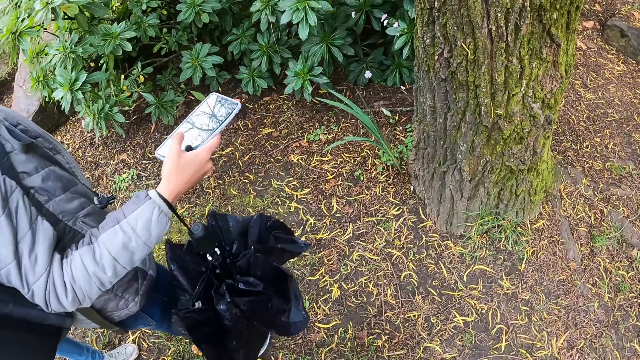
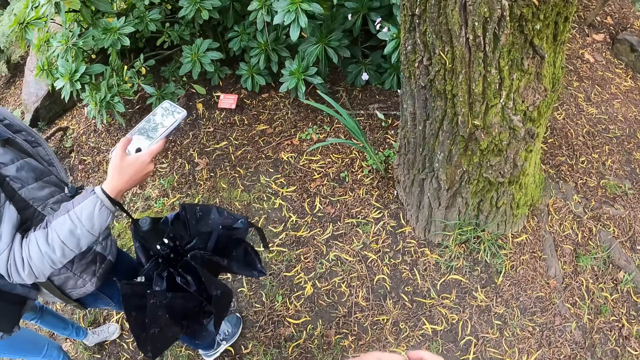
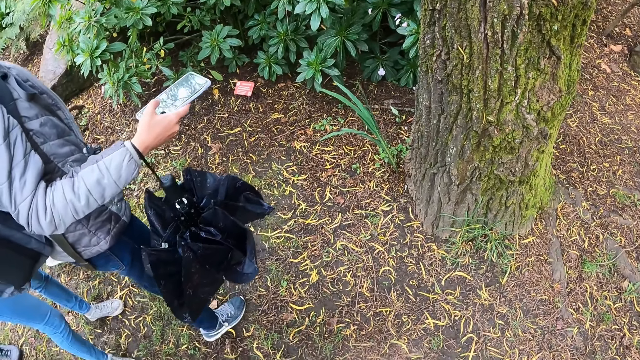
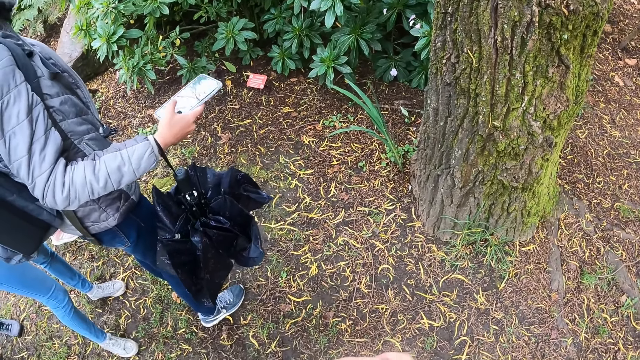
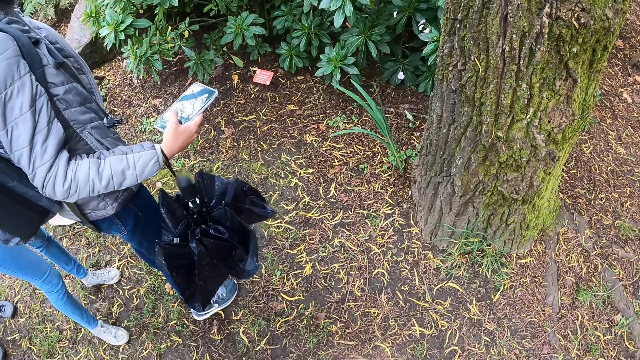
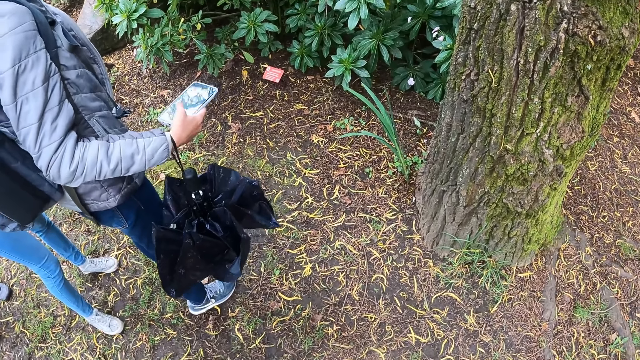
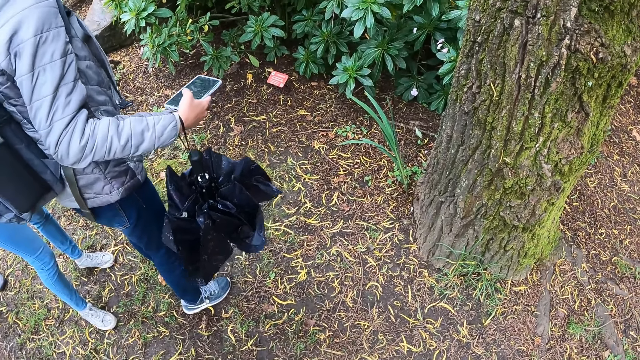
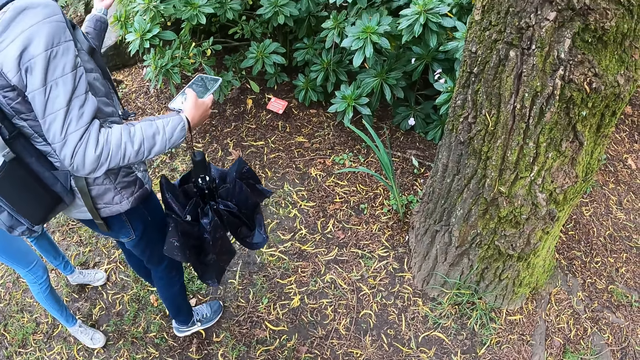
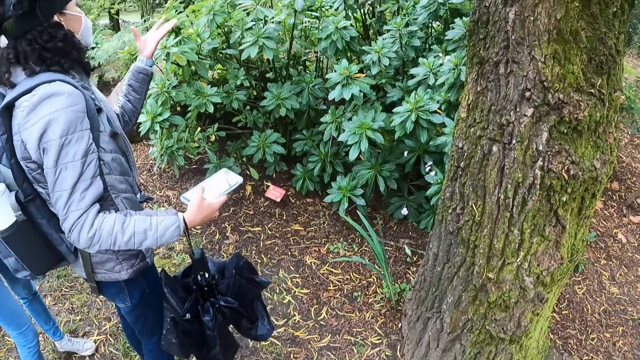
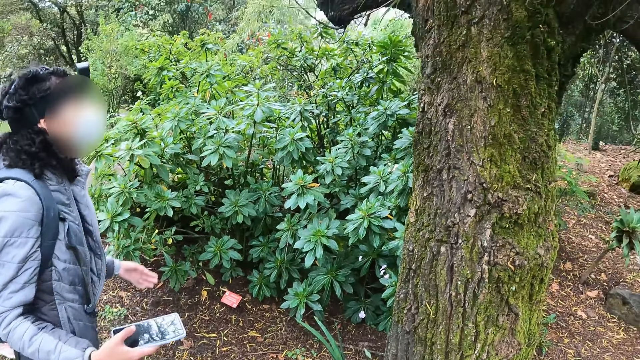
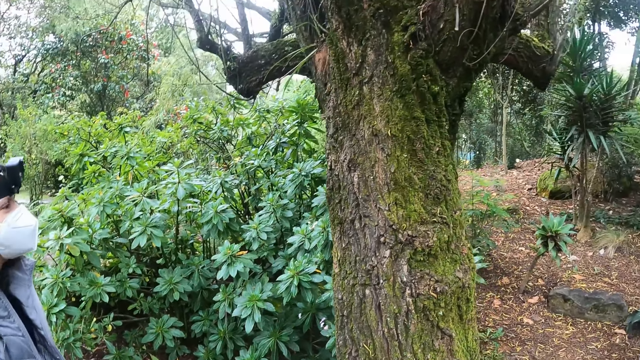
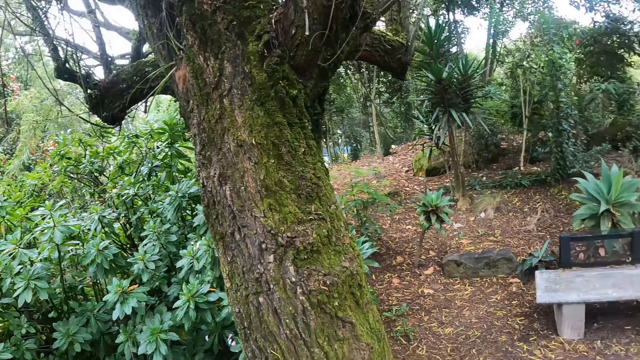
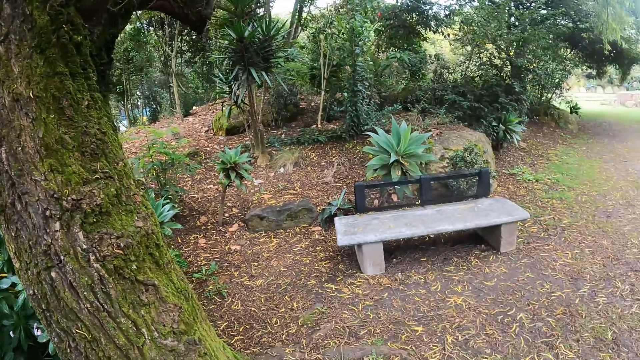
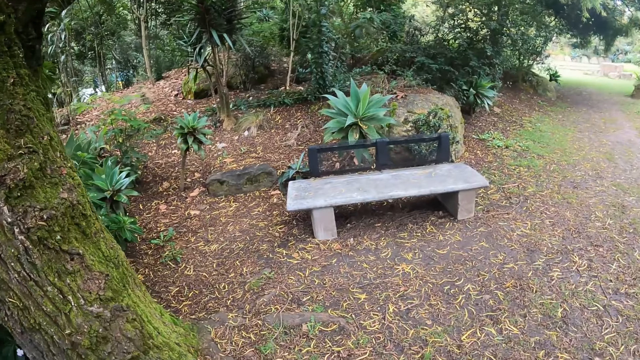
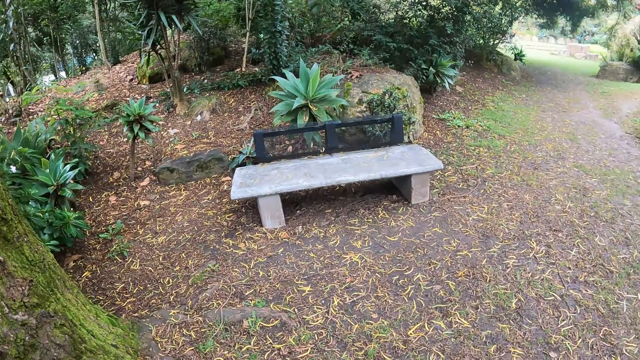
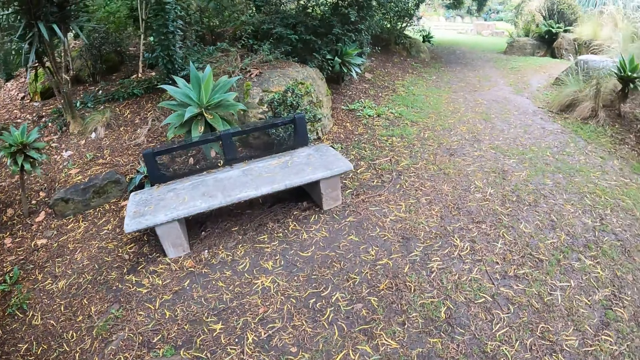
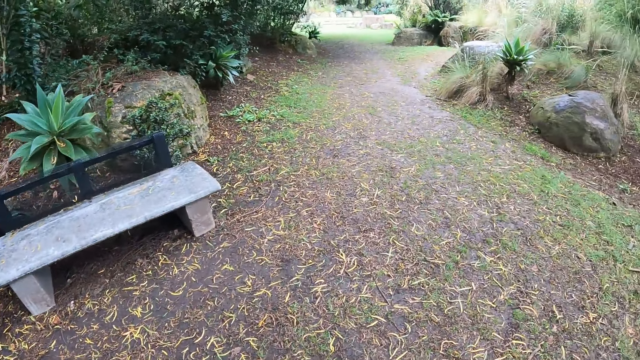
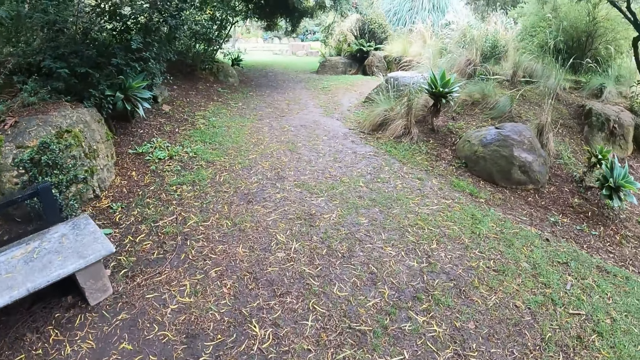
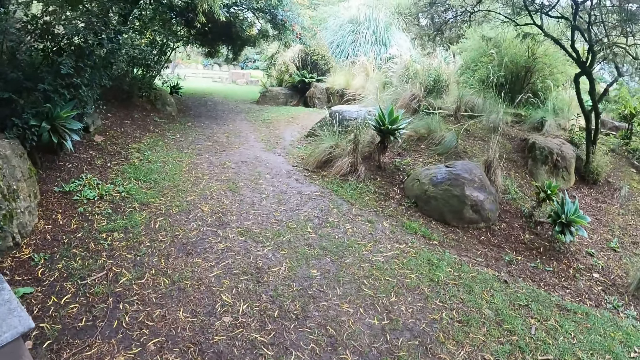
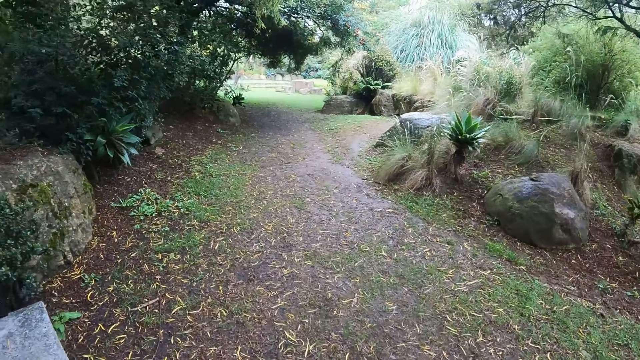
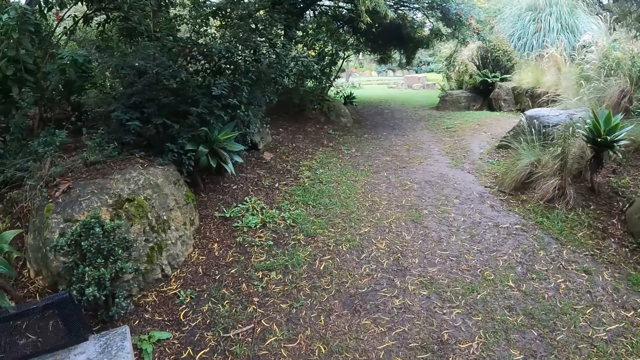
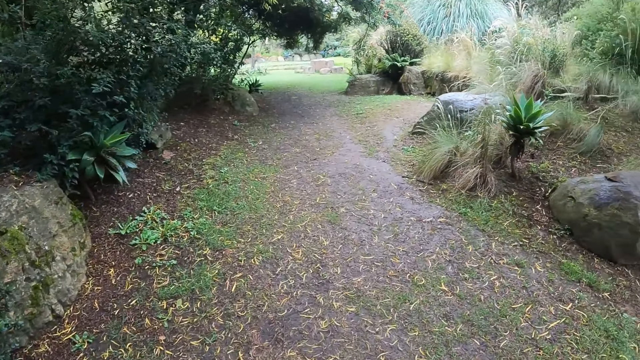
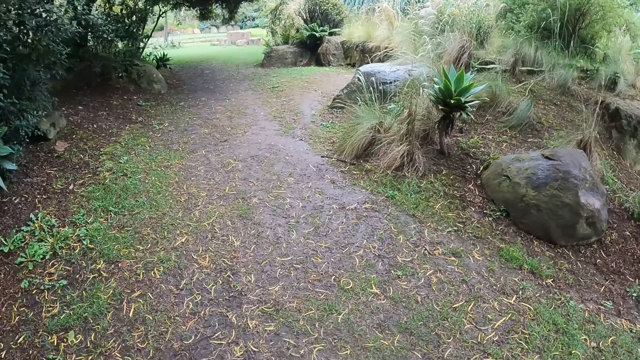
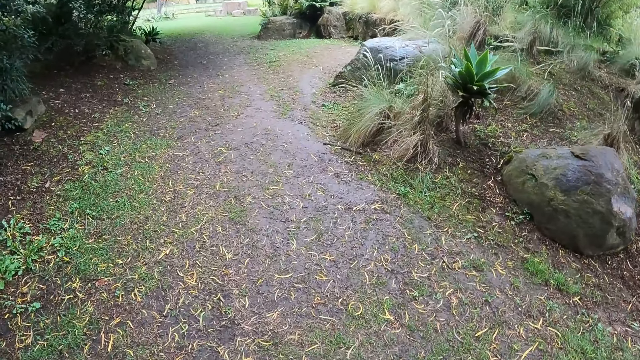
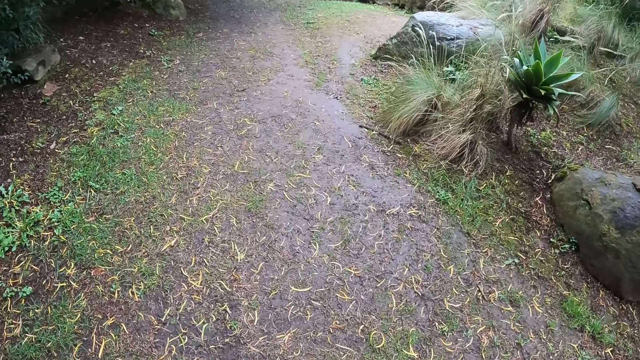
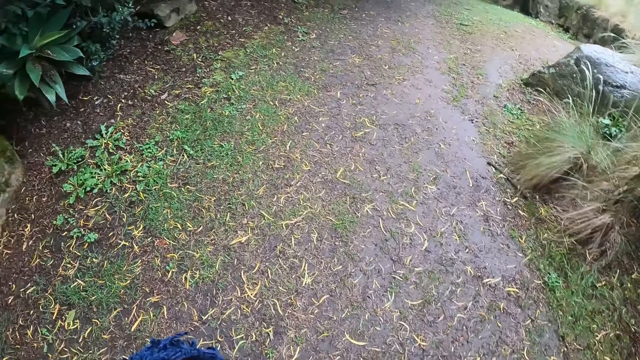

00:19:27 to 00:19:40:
The camera wearer stares at the plant. They walk around.

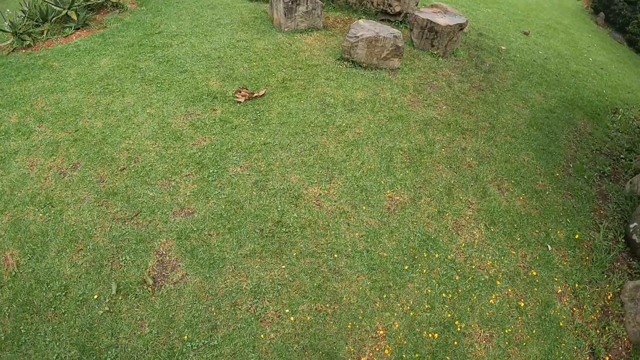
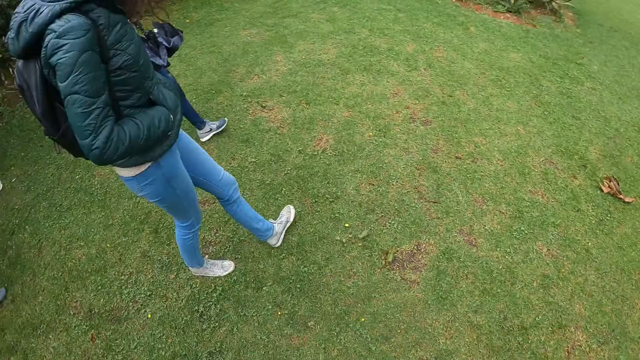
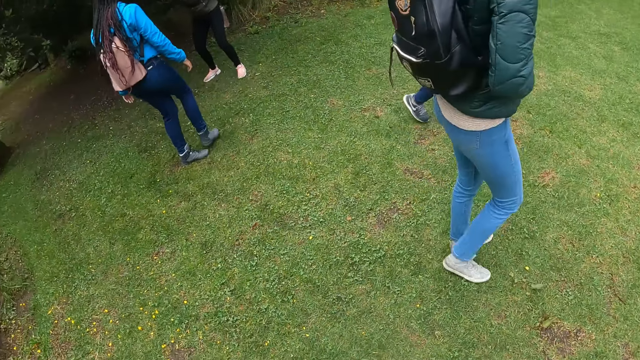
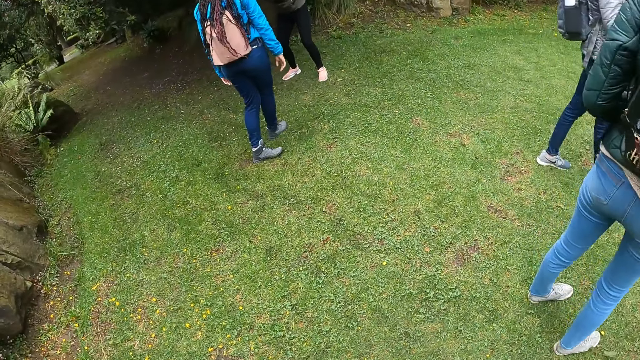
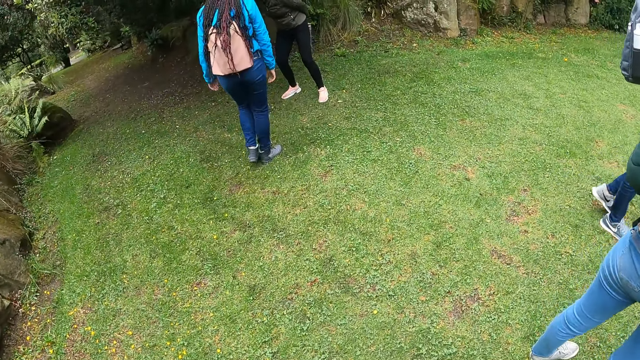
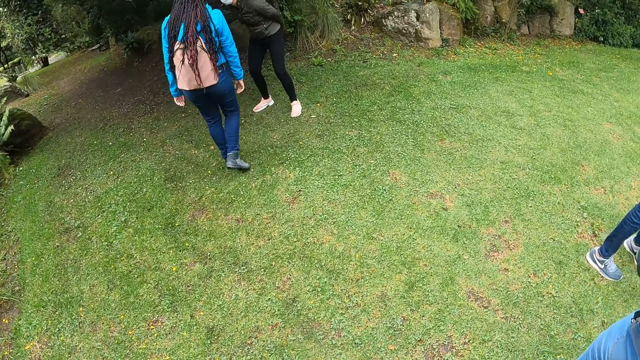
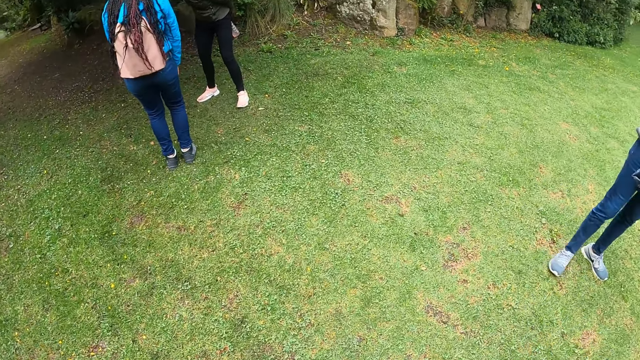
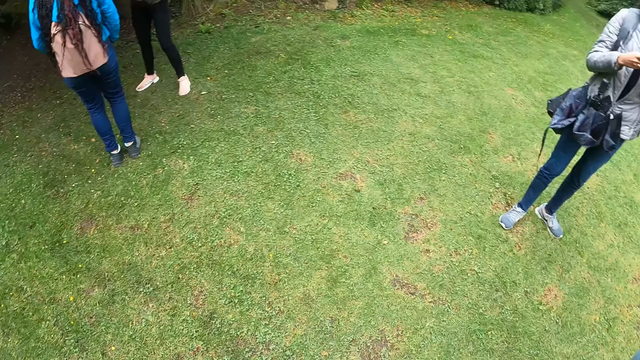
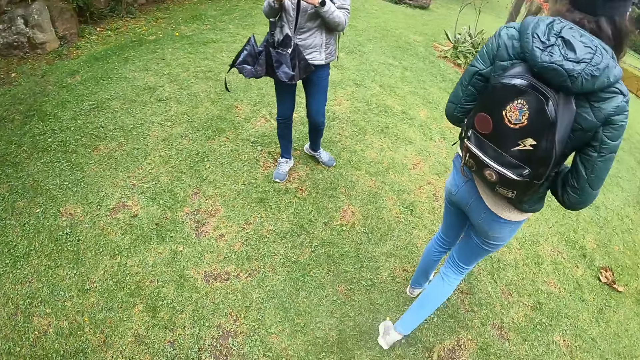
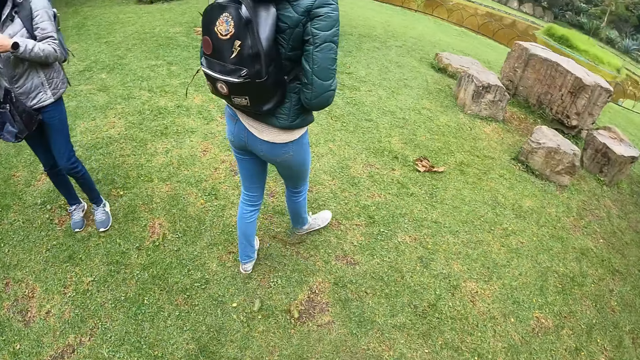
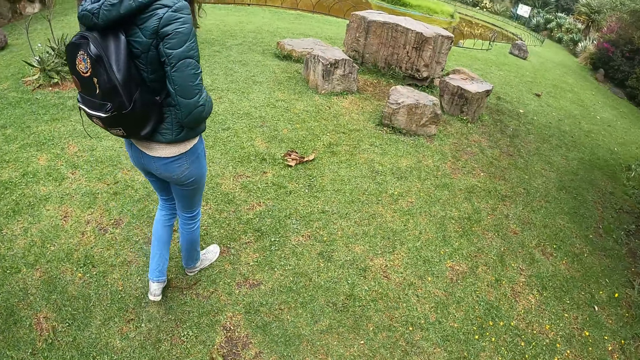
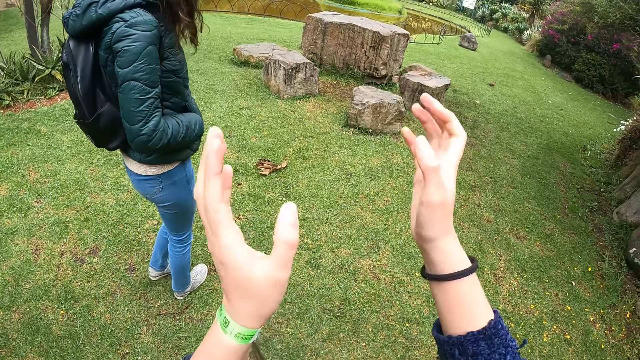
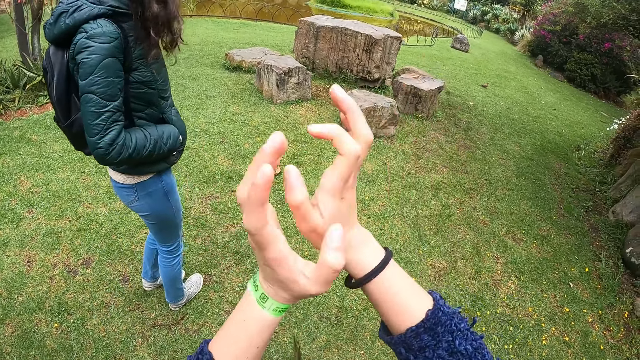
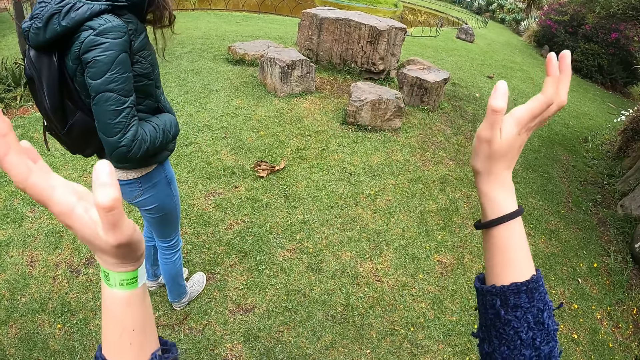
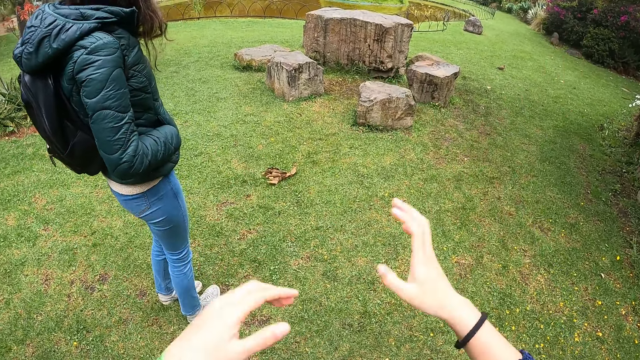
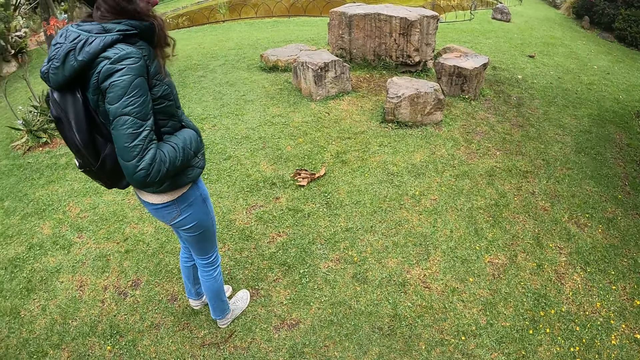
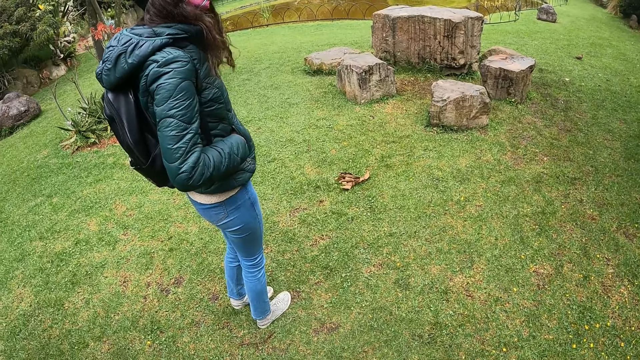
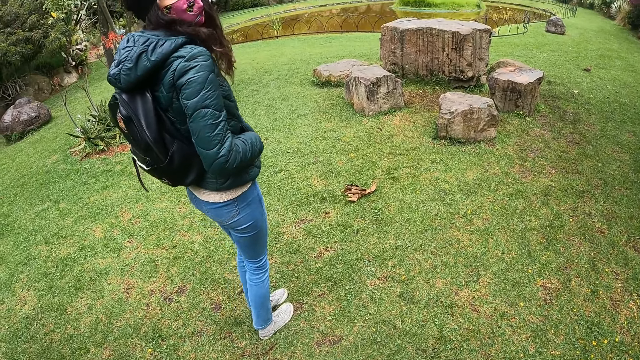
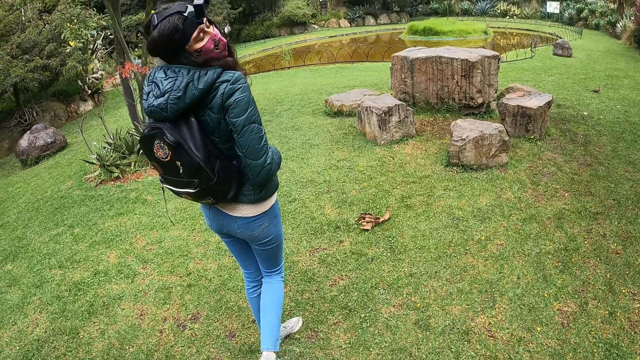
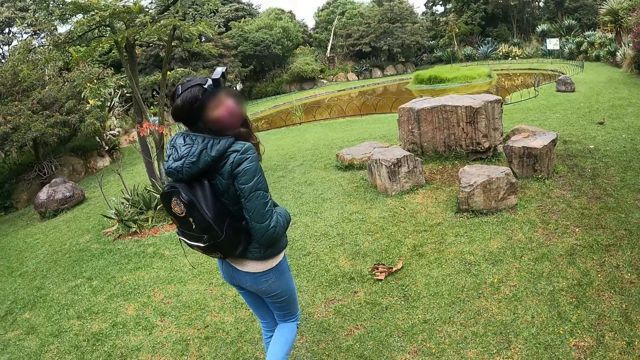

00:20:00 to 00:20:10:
The camera wearer looks around. They walk around. They interact with the woman. They move the hands.
